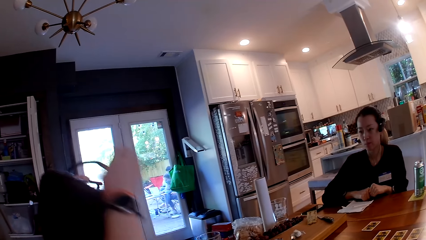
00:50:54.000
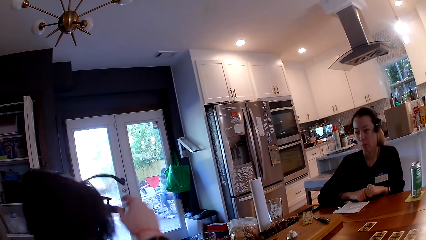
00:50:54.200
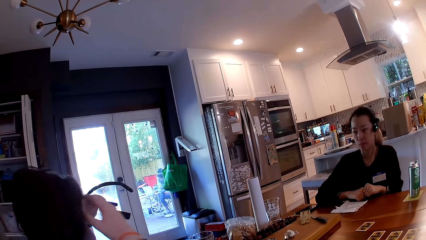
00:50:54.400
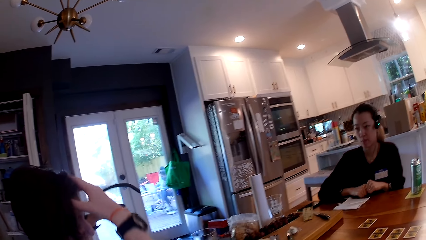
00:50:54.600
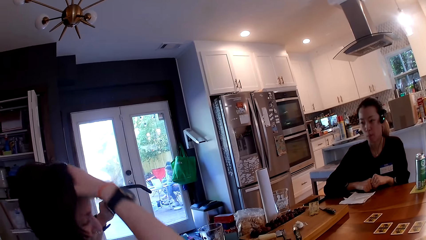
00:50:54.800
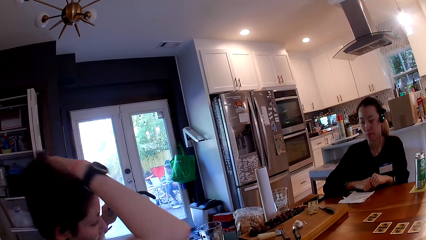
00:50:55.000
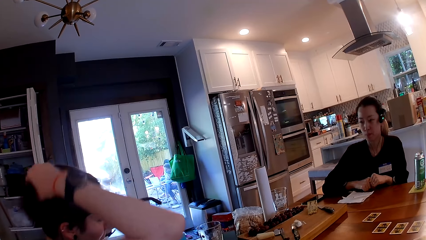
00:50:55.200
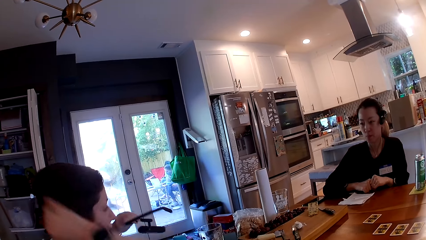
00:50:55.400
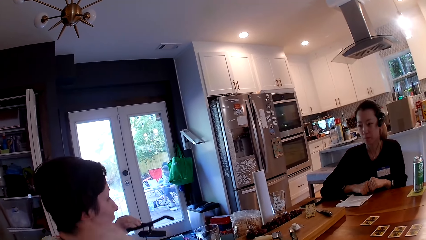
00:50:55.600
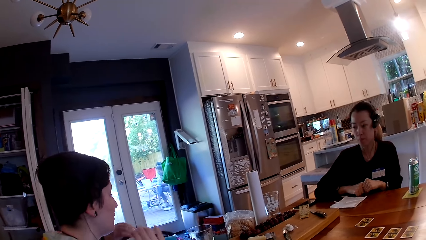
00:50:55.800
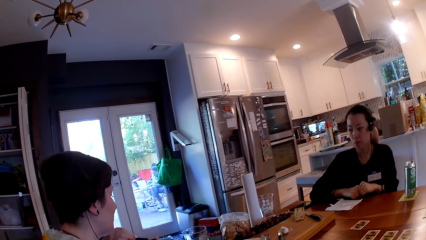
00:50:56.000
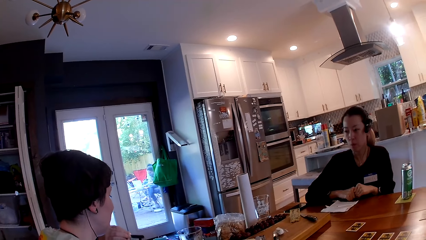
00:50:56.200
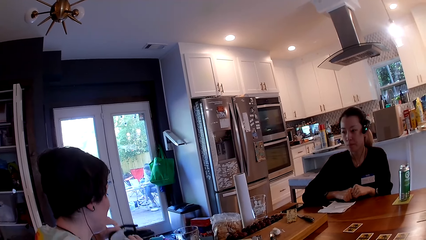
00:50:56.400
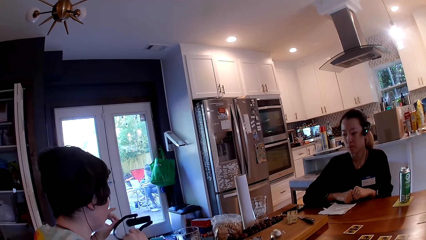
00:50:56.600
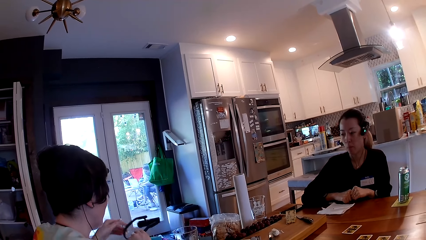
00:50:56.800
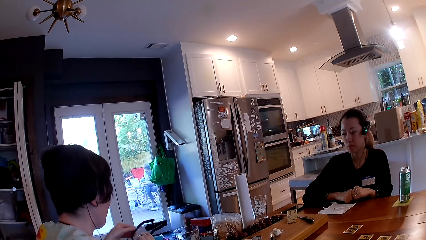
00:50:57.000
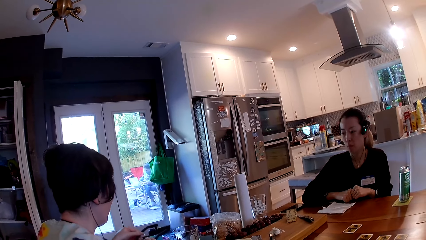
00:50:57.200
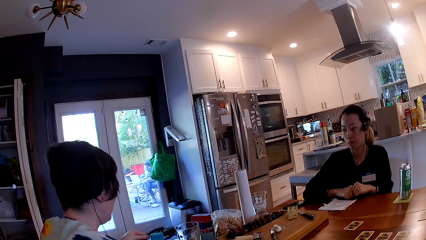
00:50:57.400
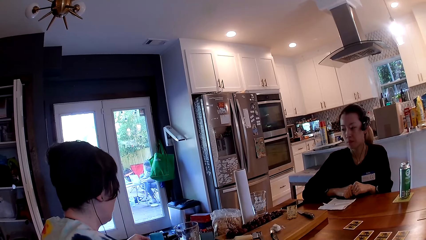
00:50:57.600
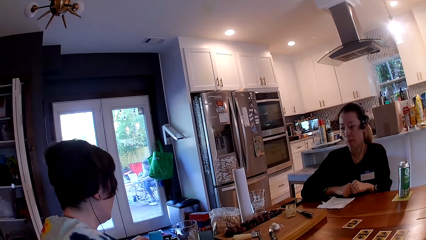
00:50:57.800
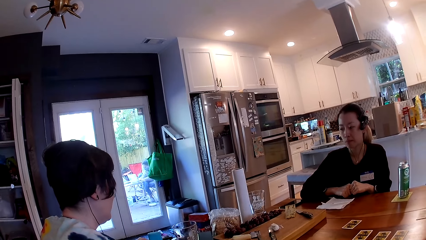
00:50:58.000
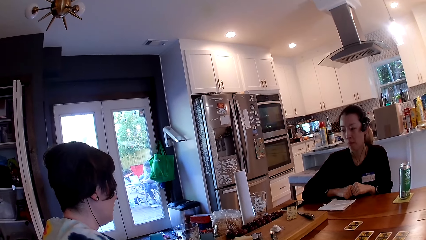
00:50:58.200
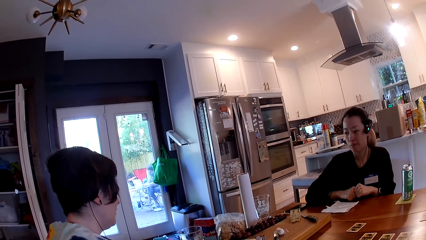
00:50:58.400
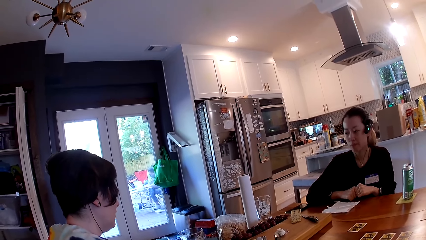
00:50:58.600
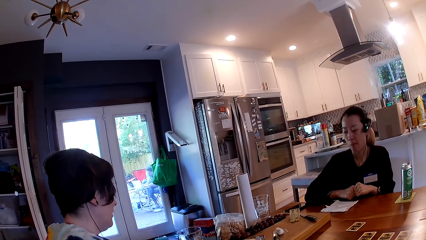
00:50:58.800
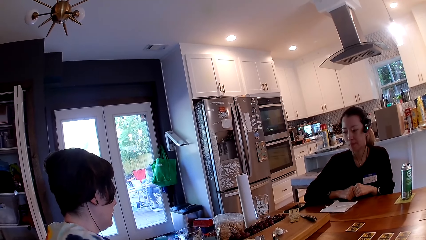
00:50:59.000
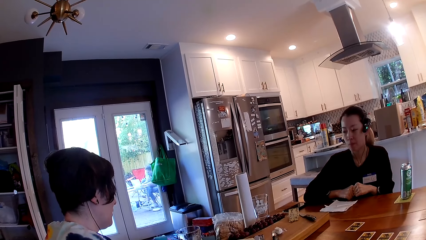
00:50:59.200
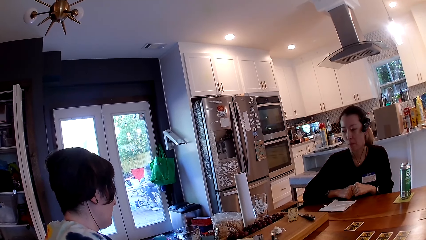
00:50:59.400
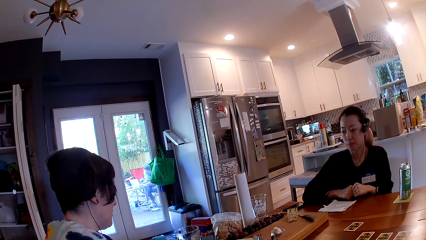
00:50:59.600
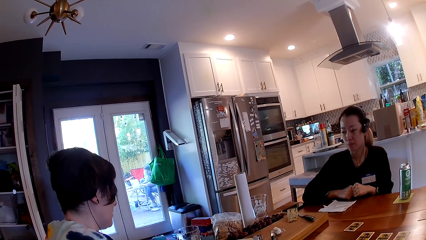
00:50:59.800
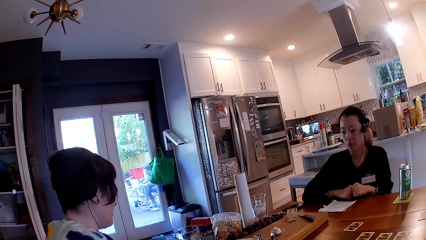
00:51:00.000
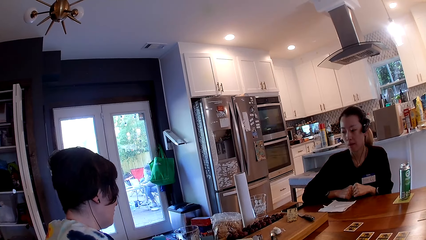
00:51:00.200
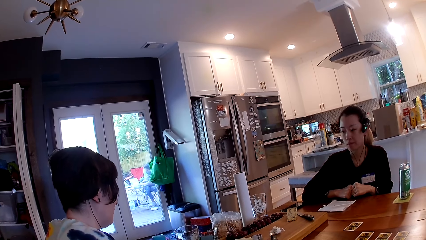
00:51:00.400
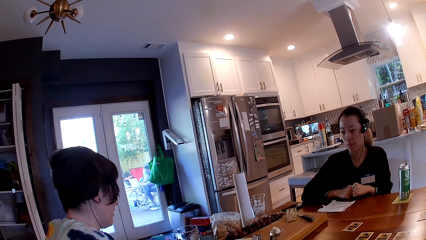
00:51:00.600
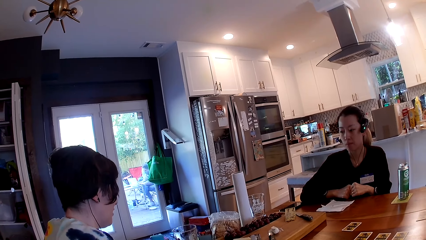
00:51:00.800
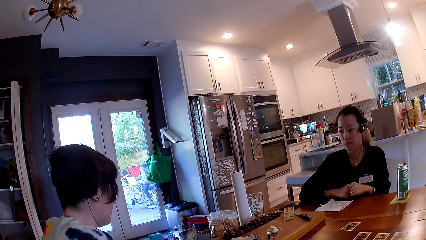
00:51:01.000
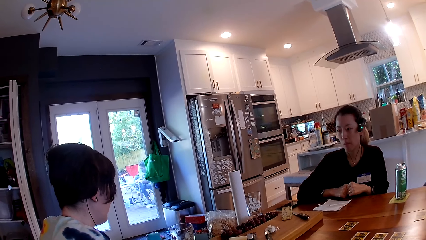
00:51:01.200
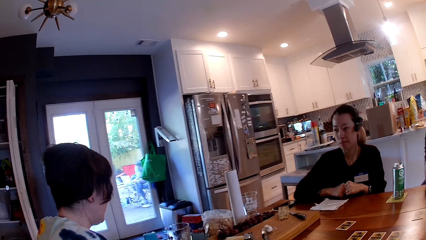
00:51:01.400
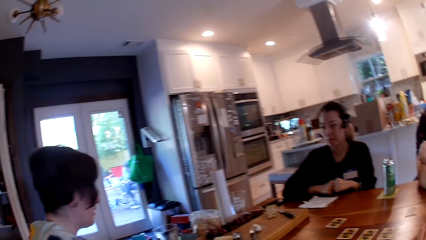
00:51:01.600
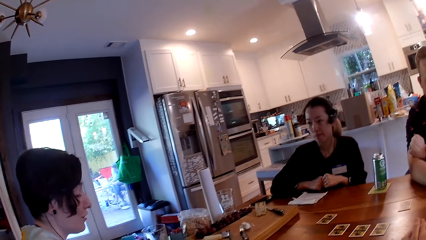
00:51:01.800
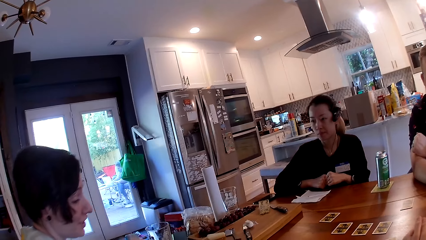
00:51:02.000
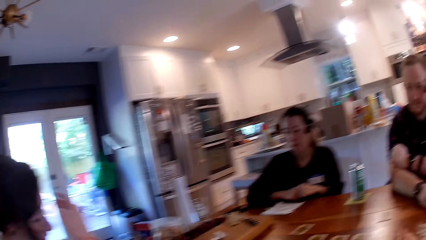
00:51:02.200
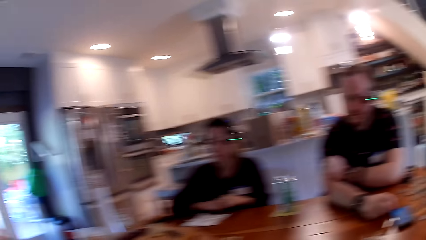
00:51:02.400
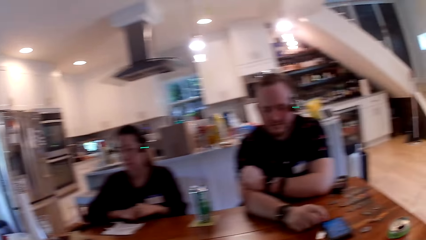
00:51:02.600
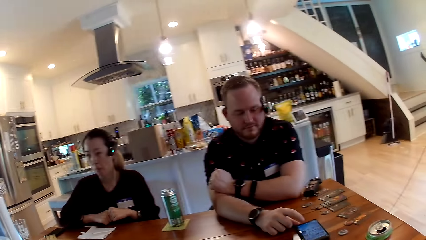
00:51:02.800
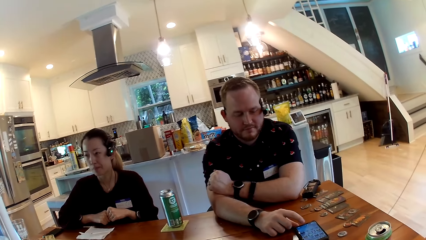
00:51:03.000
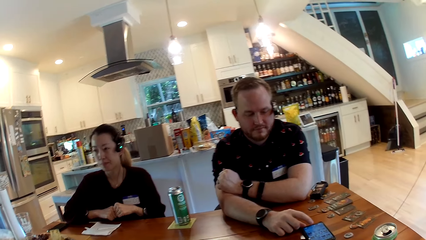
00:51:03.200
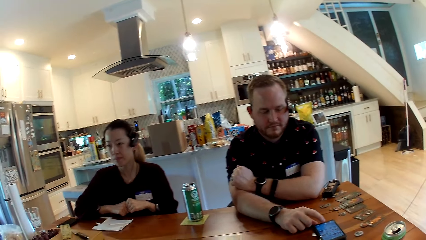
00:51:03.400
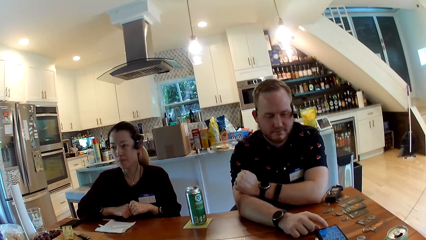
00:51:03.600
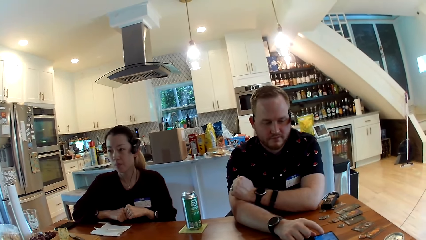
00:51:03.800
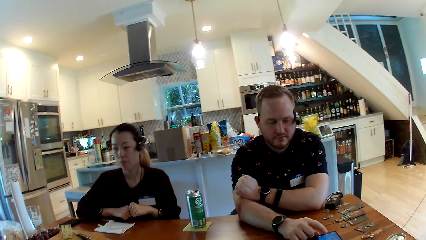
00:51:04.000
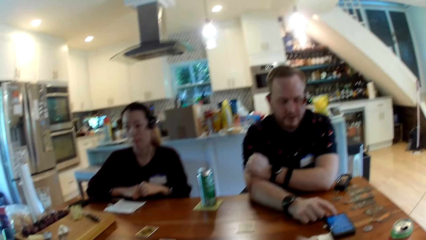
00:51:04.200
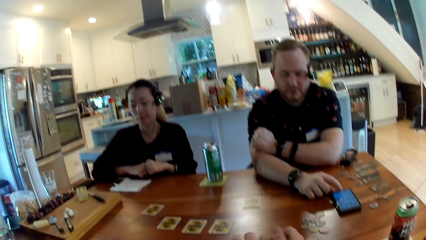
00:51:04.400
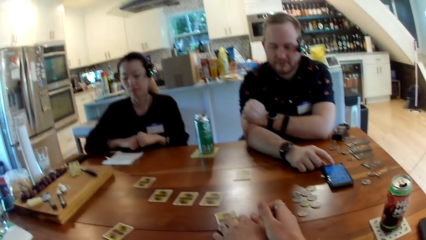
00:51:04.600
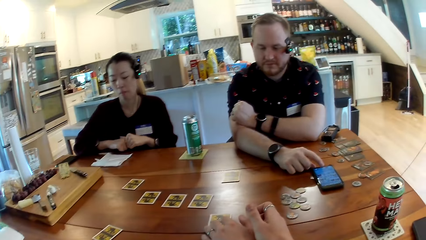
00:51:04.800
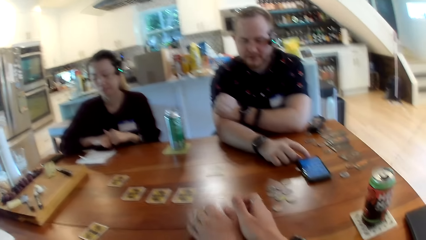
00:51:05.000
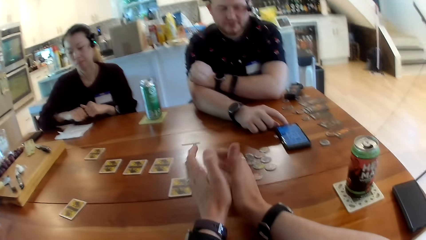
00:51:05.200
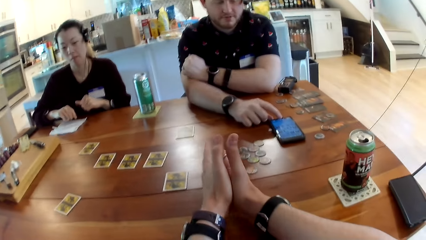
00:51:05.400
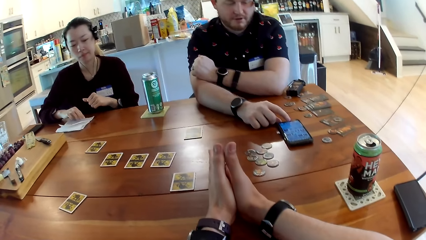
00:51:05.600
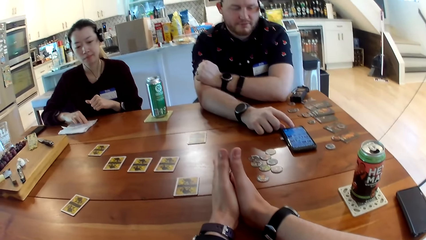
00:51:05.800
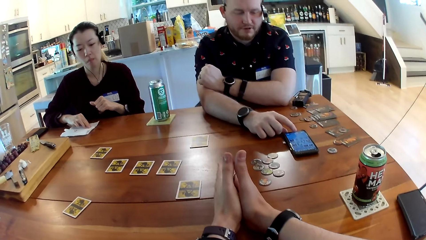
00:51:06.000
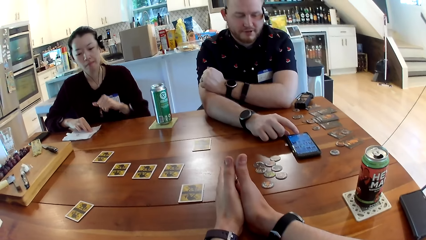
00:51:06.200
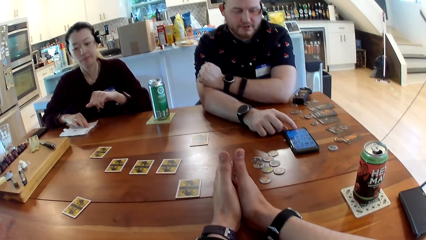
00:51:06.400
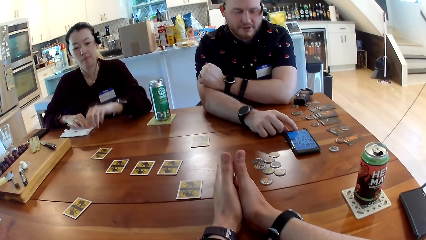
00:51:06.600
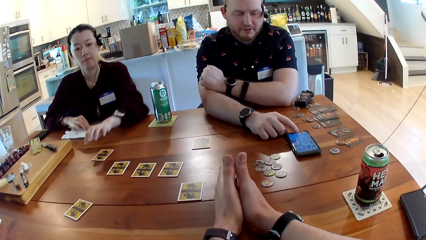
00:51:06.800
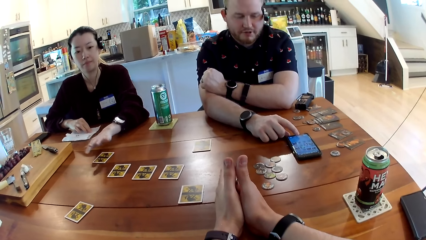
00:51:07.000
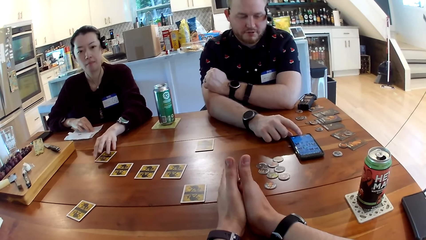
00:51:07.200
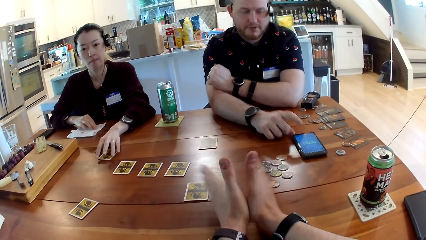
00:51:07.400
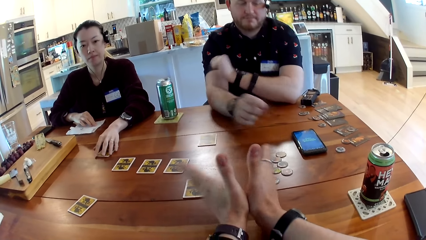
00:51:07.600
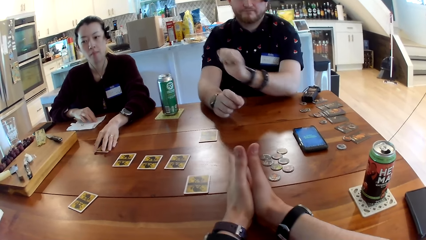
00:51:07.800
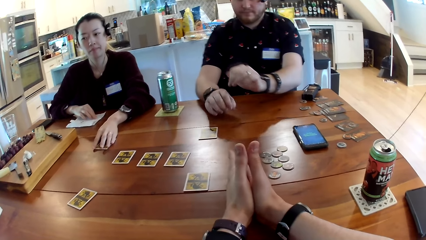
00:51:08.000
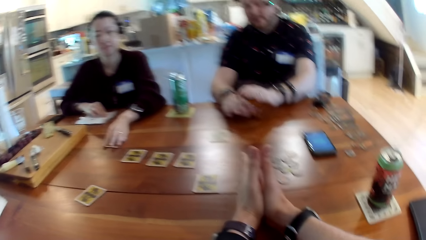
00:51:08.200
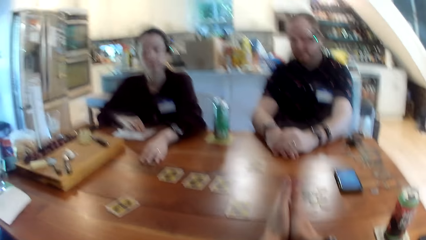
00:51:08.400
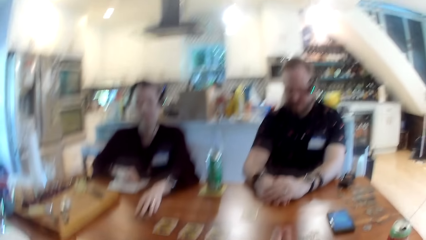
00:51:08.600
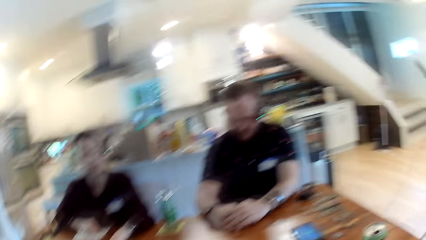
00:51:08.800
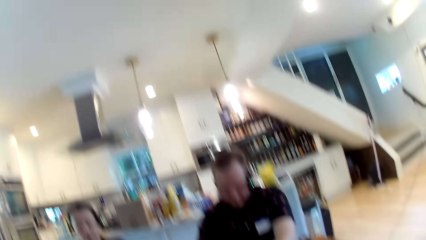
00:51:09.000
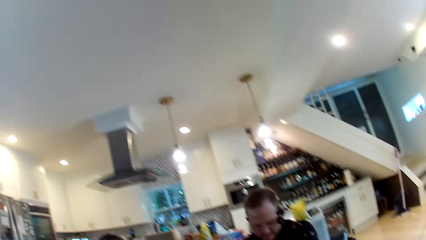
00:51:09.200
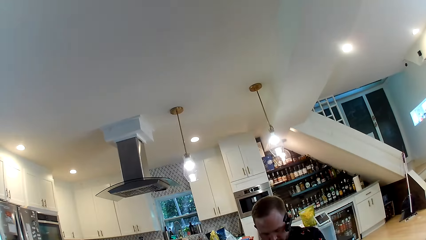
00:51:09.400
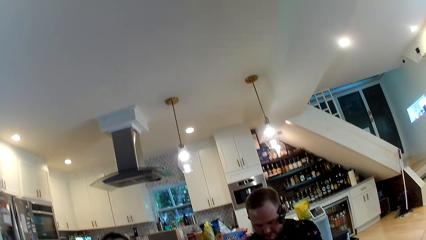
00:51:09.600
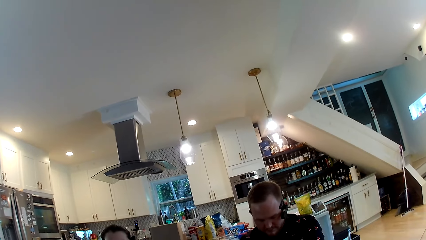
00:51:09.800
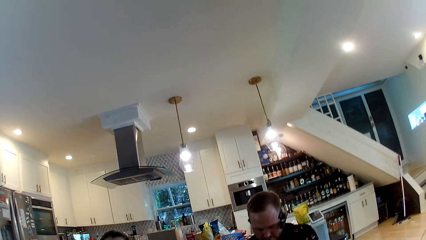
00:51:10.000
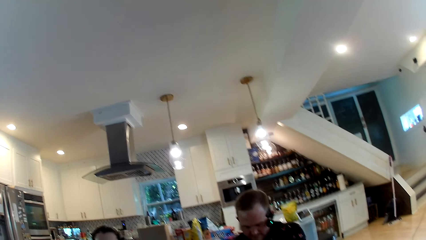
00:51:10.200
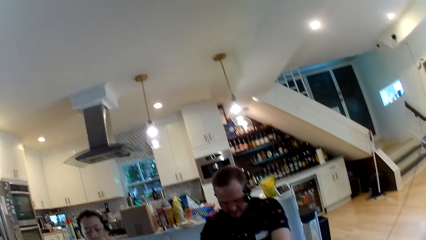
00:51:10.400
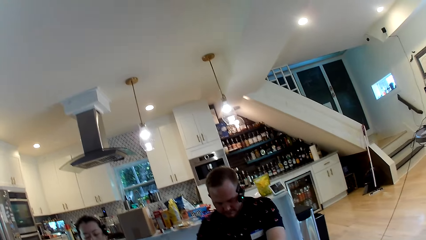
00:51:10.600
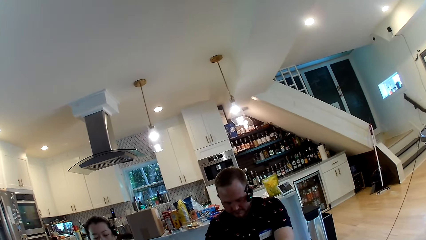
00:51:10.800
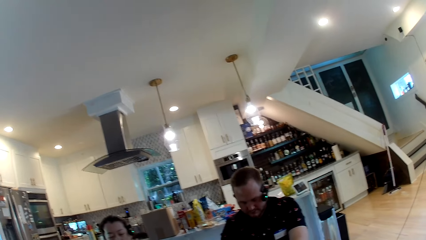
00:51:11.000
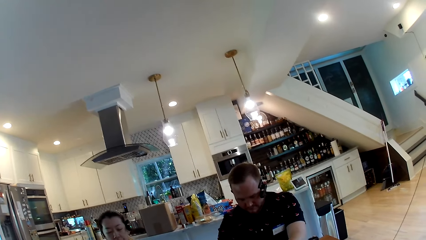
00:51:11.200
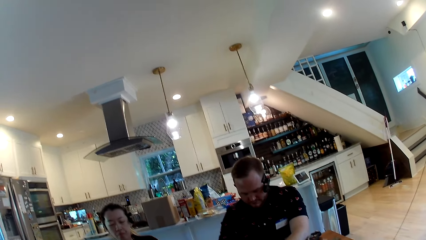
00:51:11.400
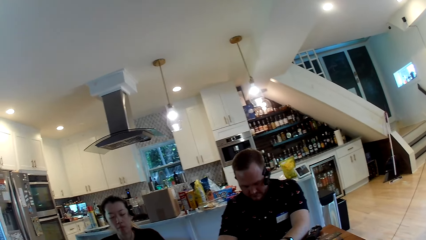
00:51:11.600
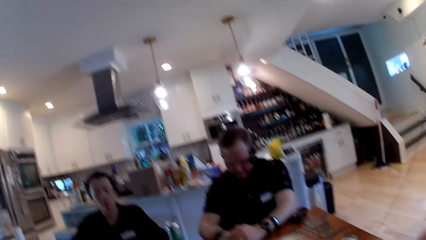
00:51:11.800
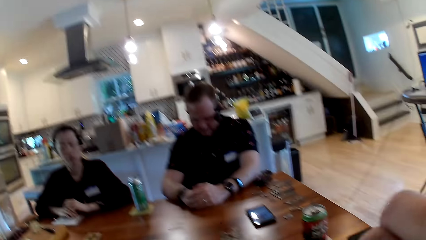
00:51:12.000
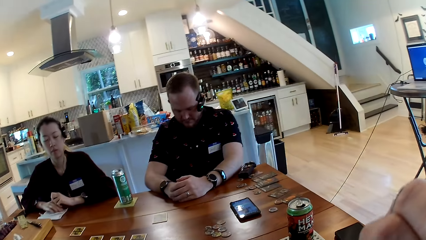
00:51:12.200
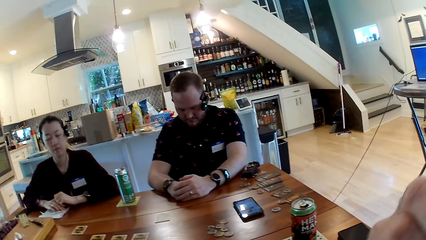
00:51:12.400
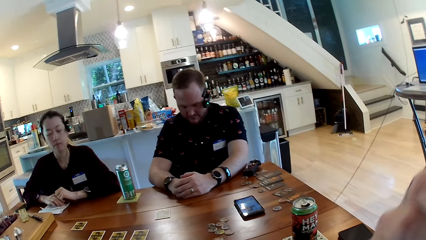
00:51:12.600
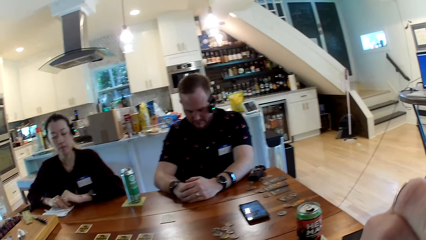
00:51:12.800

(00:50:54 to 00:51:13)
The woman holds an earpiece with her left hand. The woman packs her hair with her right hand. The woman puts the shades on the table. The woman drops the earpiece on the table with her hands. The camera wearer looks around. A man touches his phone with his right hand. A person grabs the card. Another person puts the hands on the table. The man closes his eyes. Another woman closes her eyes.
